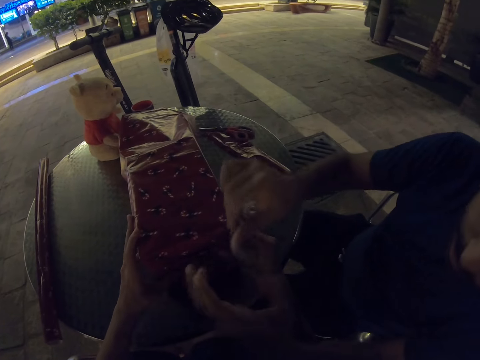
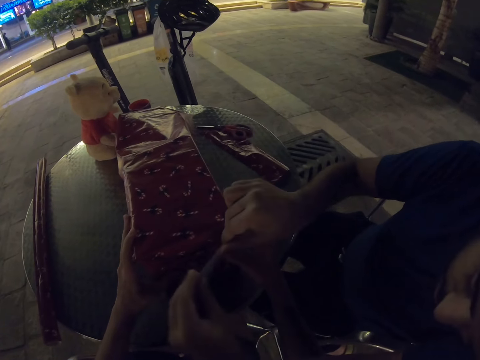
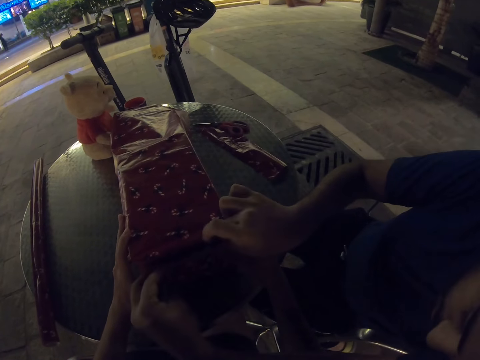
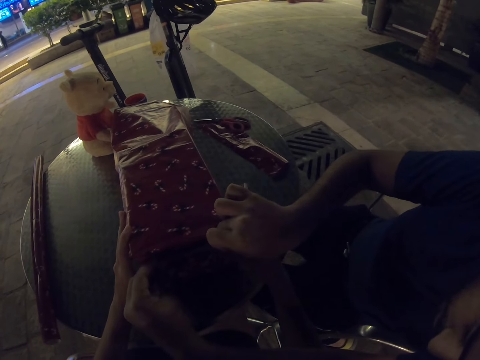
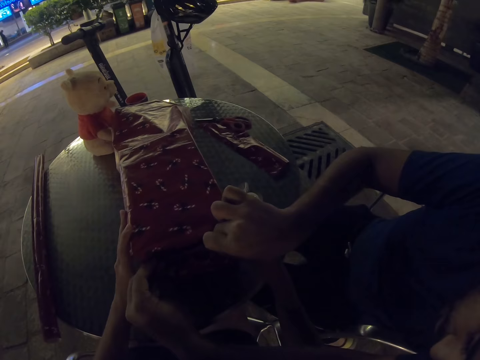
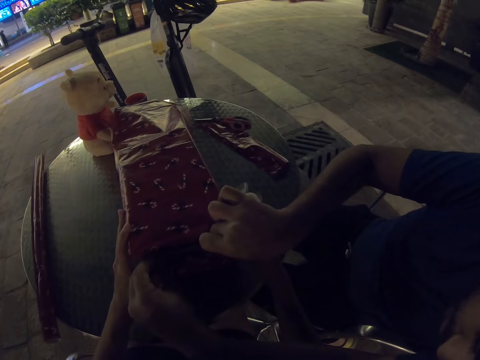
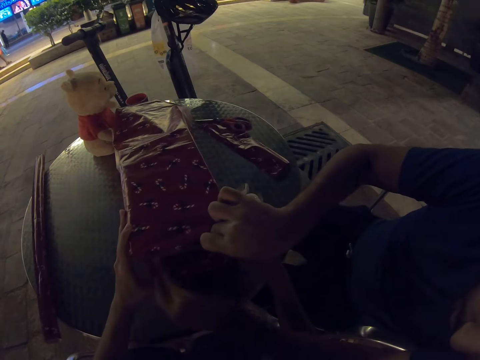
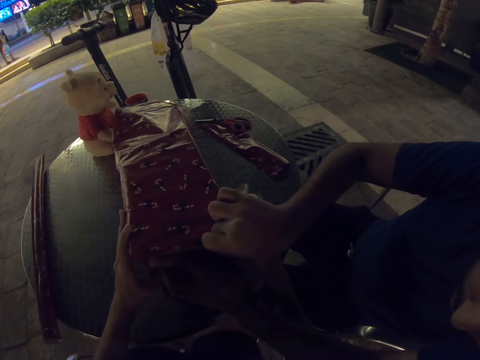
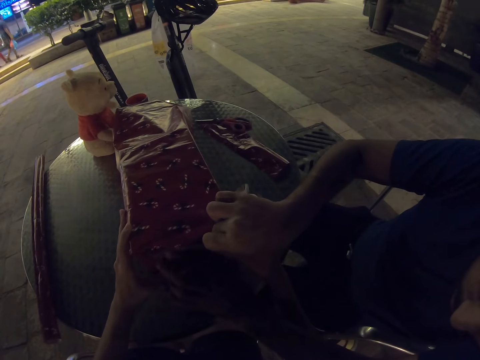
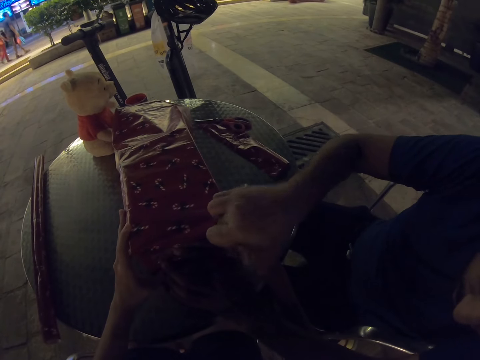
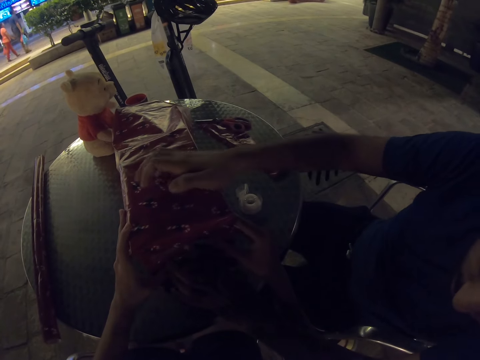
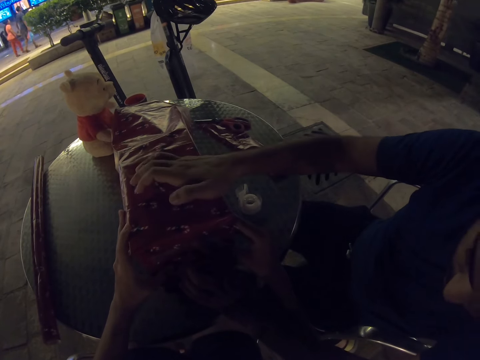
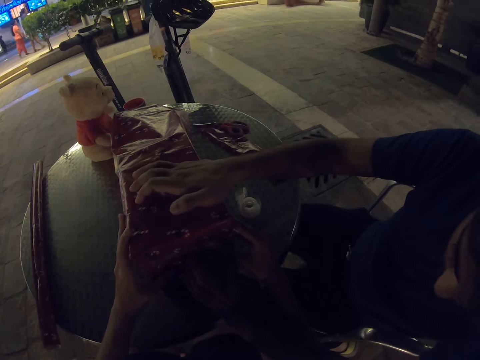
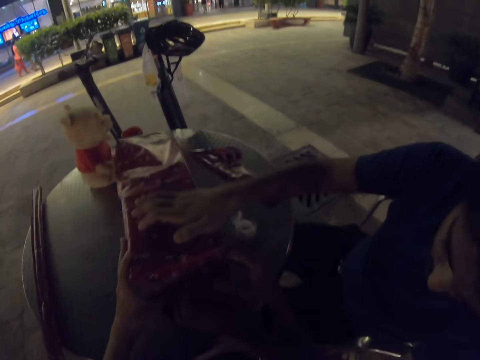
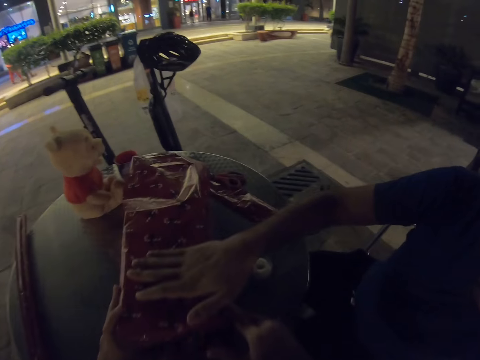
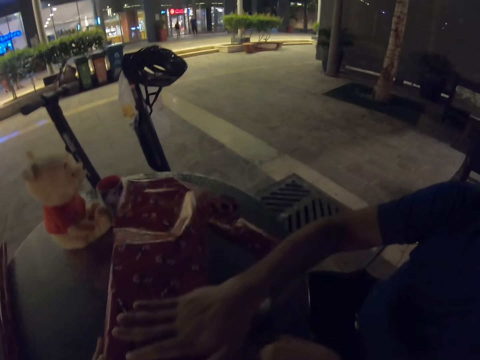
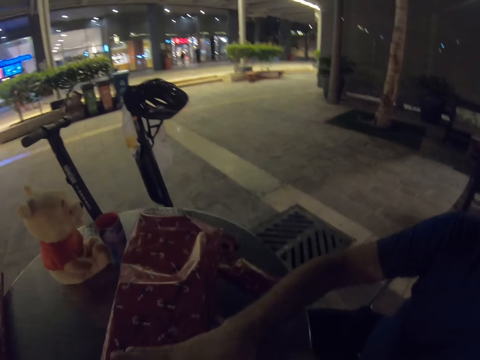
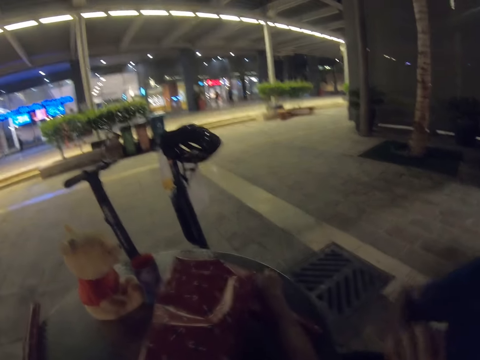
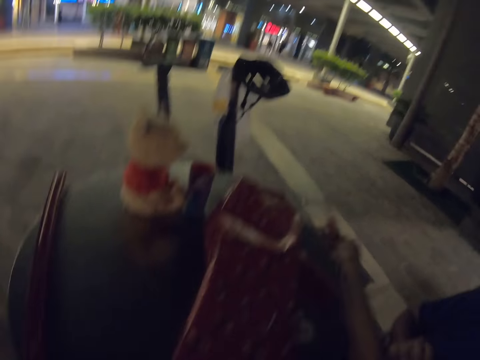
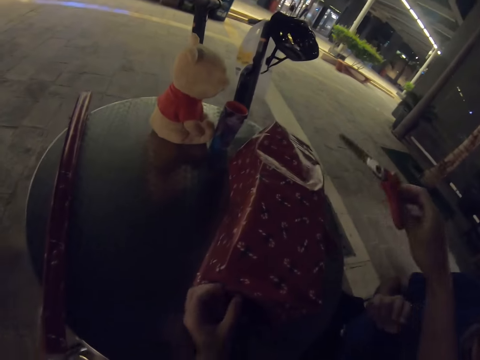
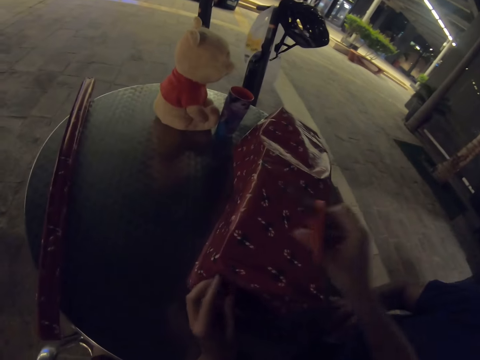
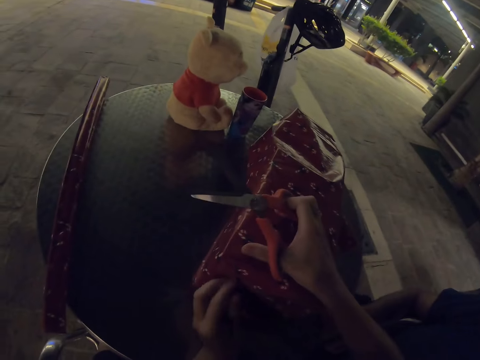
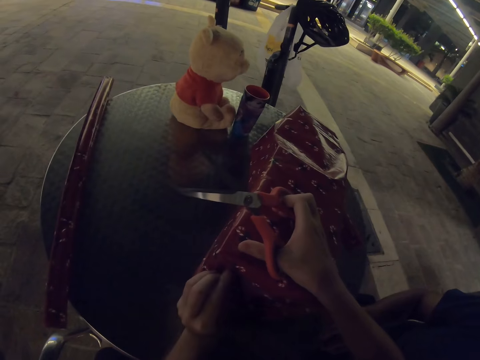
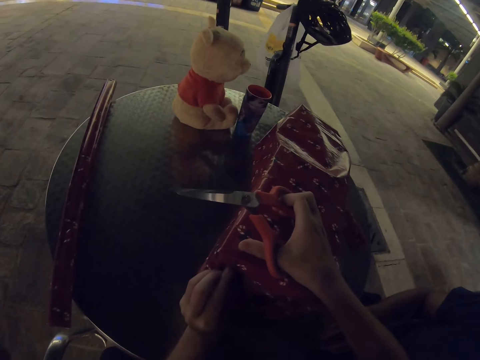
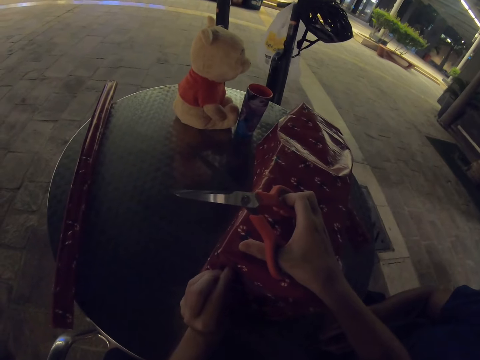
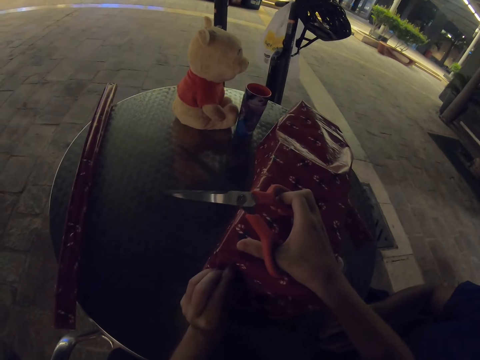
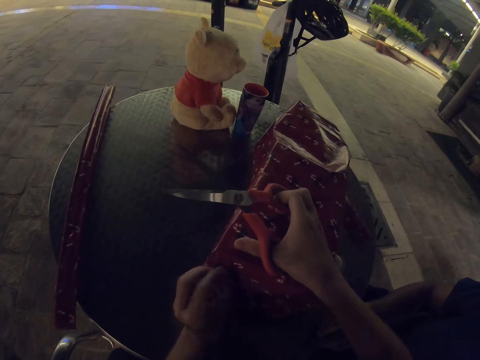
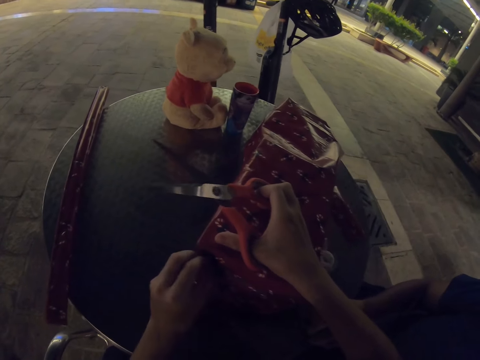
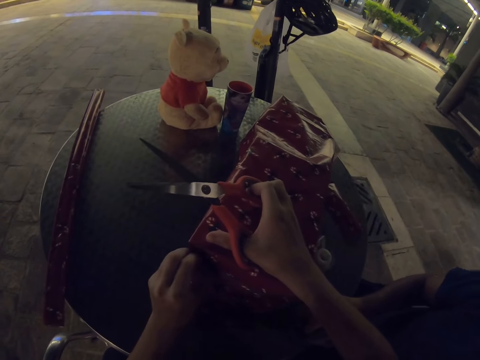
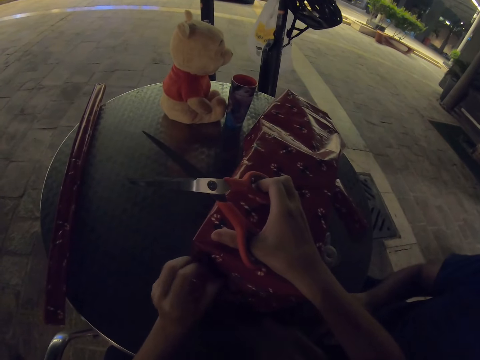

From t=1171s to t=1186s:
The camera wearer takes scissors.

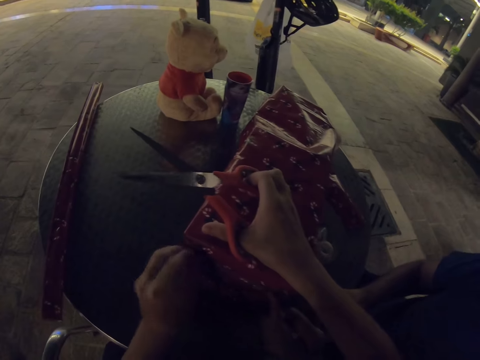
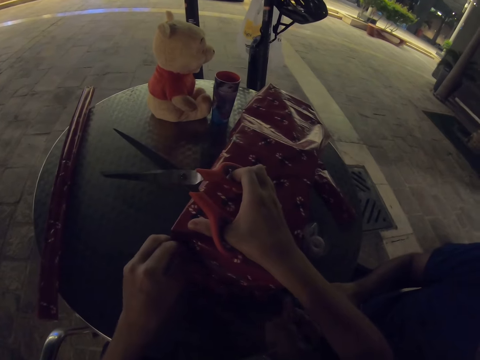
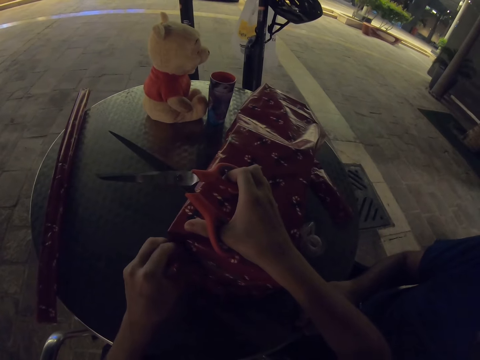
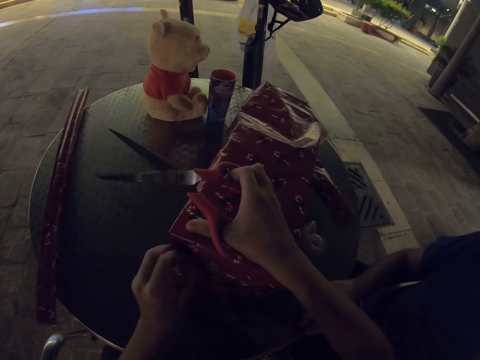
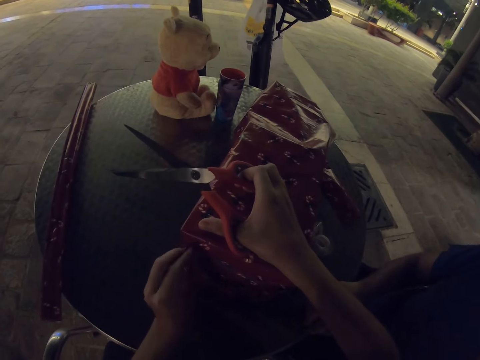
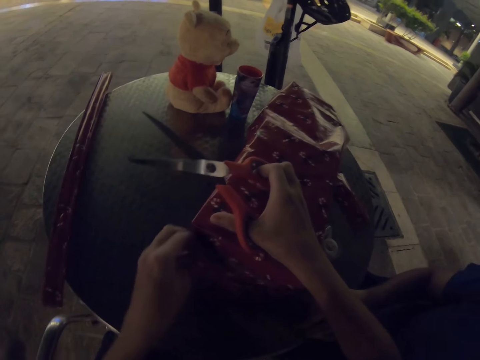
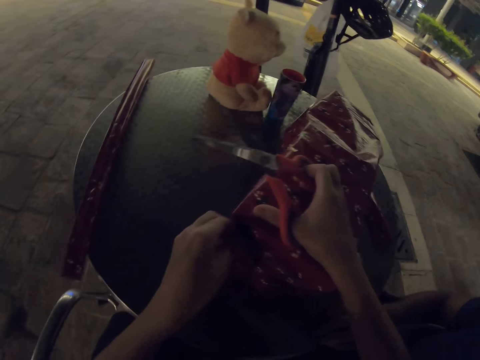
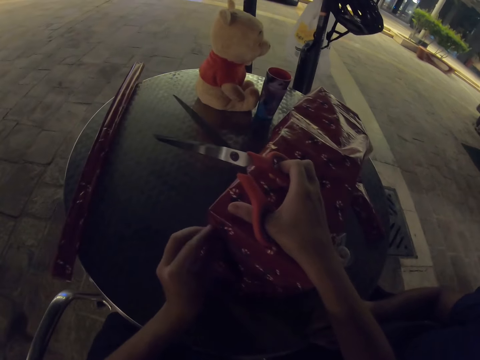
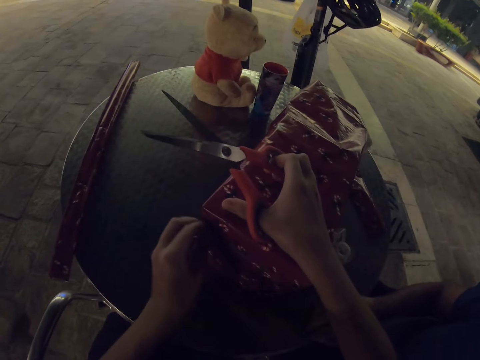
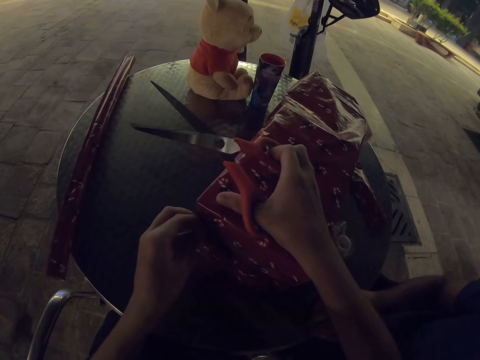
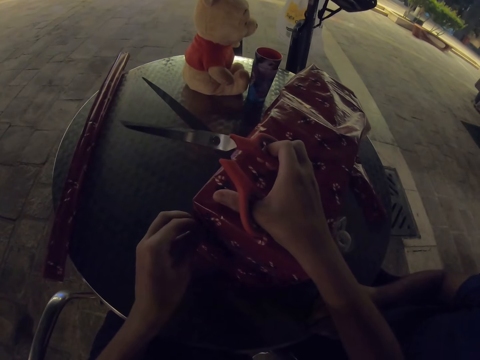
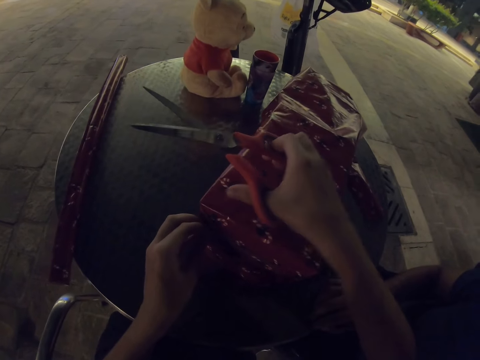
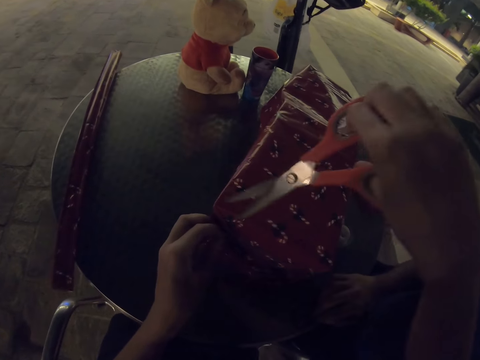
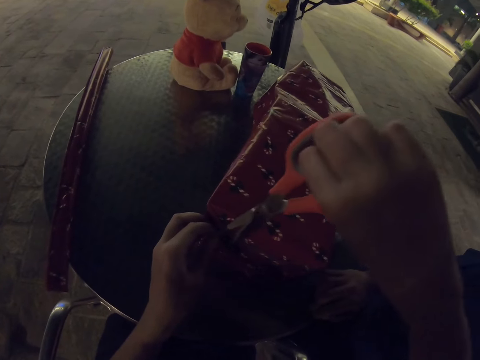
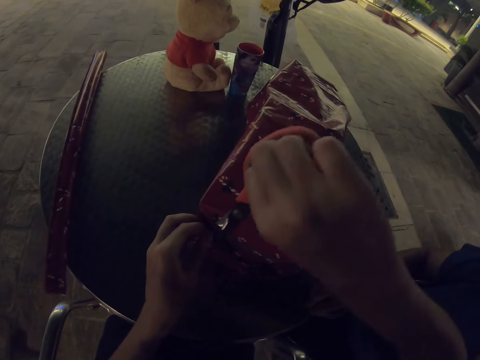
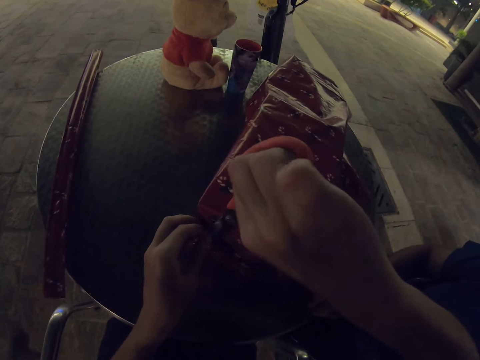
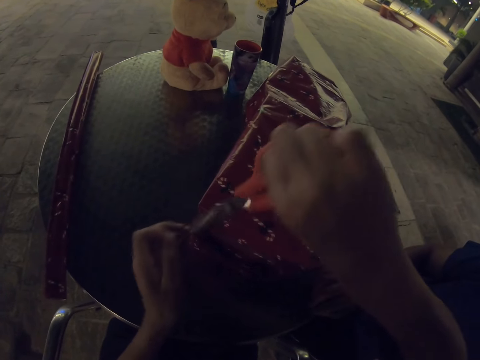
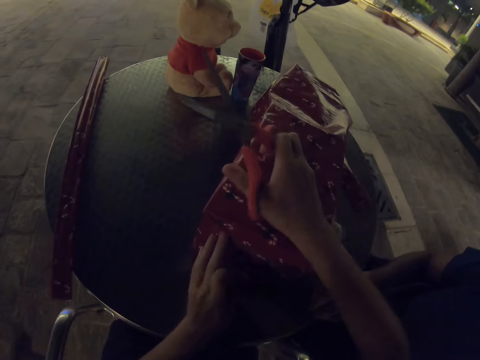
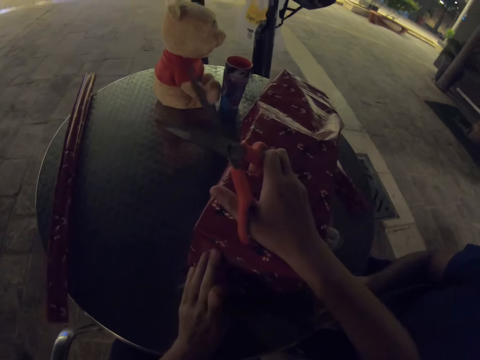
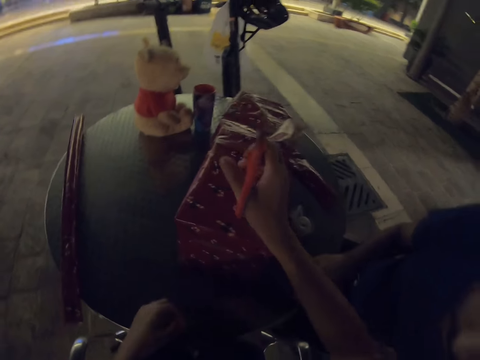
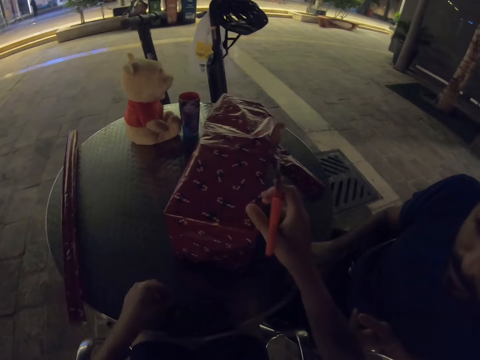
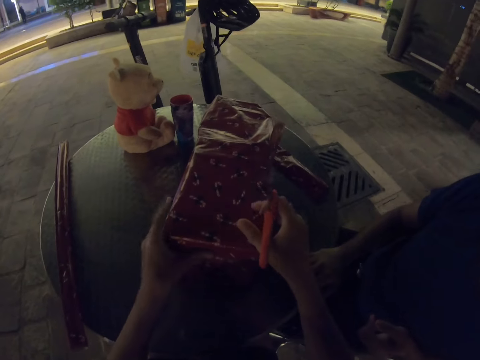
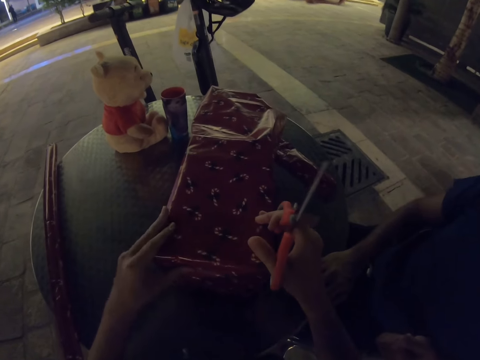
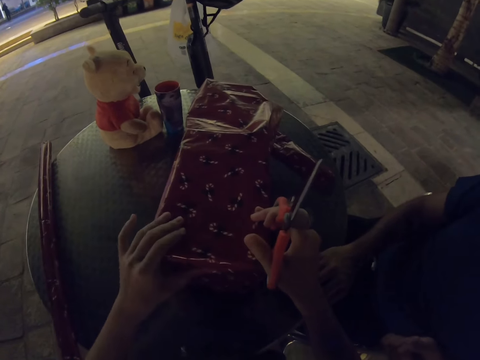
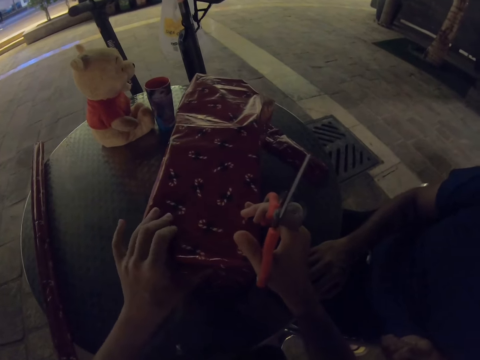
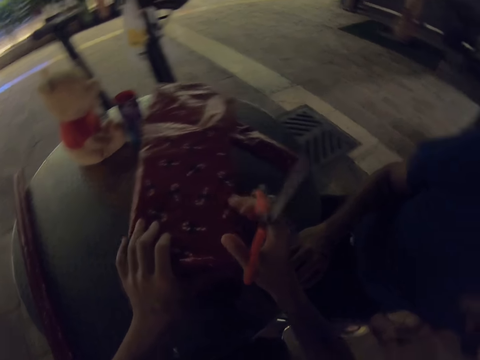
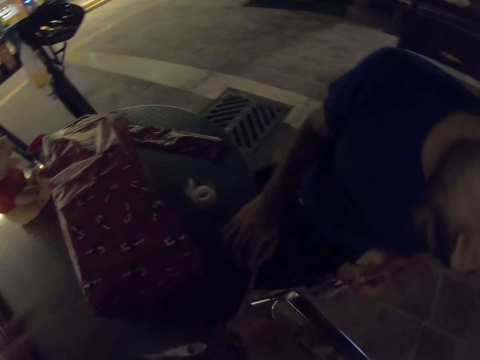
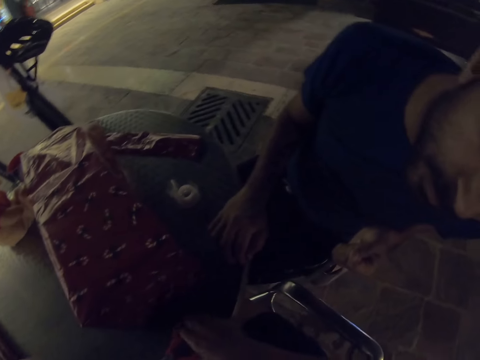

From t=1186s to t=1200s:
The camera wearer unseals the gift. They try to pull off the tape. They cut the extra cello tape on the gift. They place the tape on the table.
